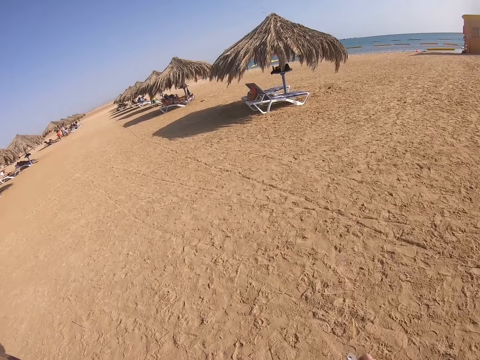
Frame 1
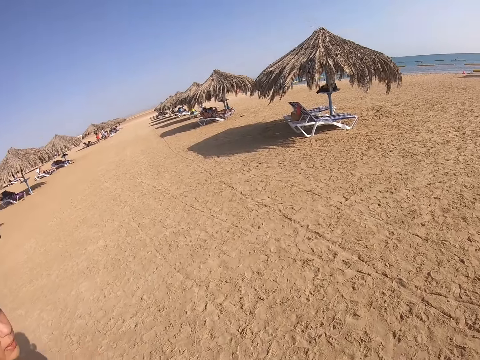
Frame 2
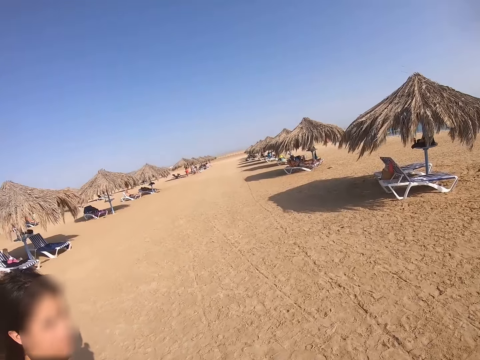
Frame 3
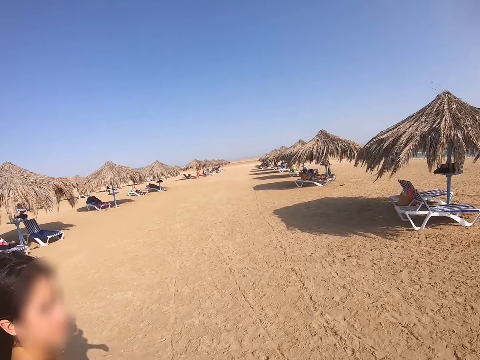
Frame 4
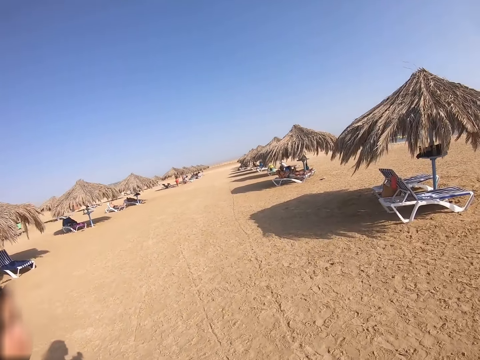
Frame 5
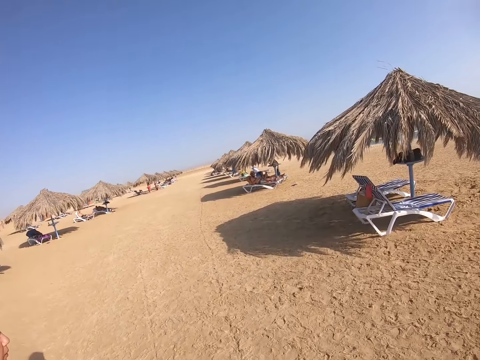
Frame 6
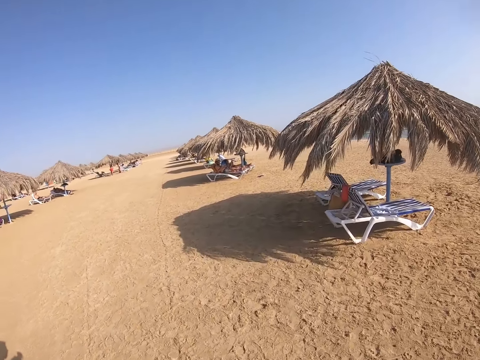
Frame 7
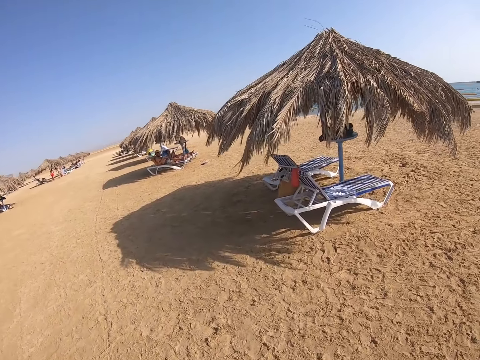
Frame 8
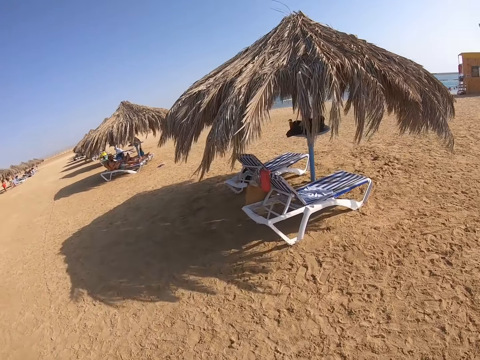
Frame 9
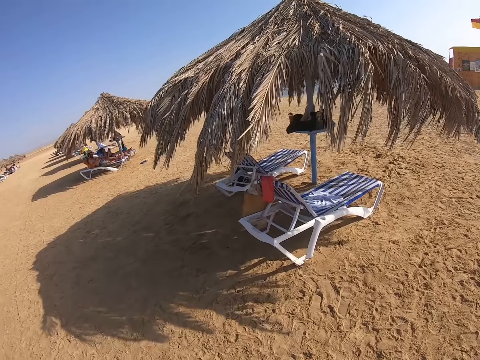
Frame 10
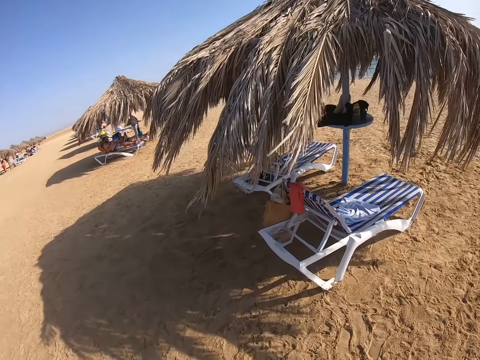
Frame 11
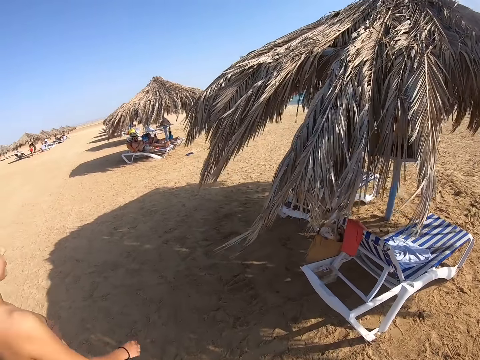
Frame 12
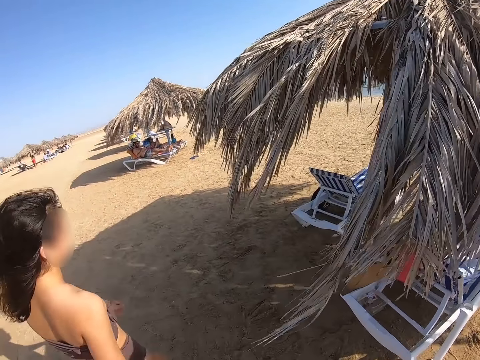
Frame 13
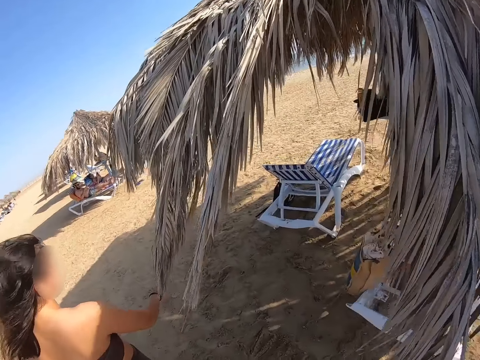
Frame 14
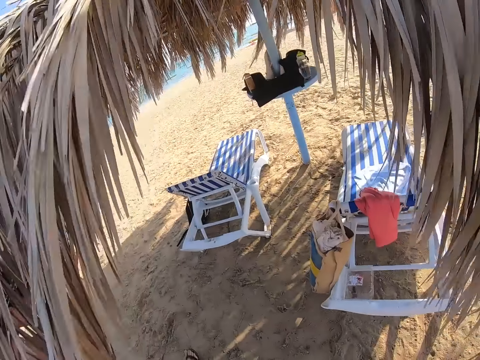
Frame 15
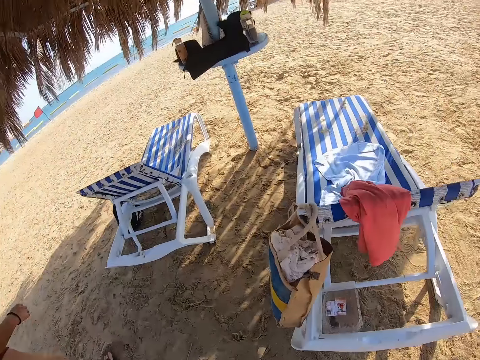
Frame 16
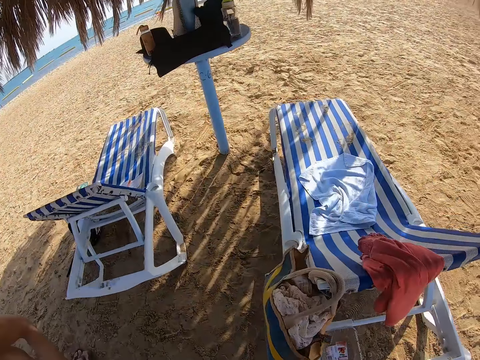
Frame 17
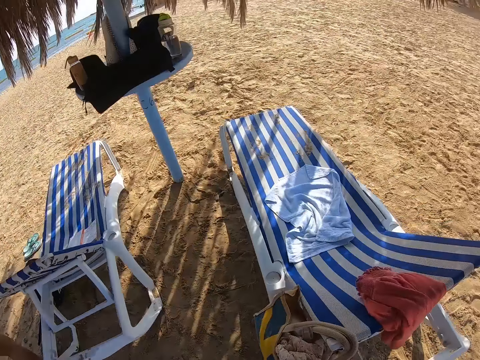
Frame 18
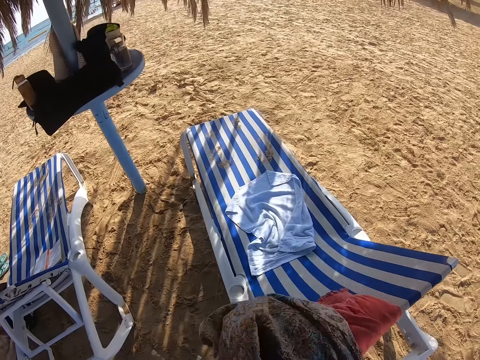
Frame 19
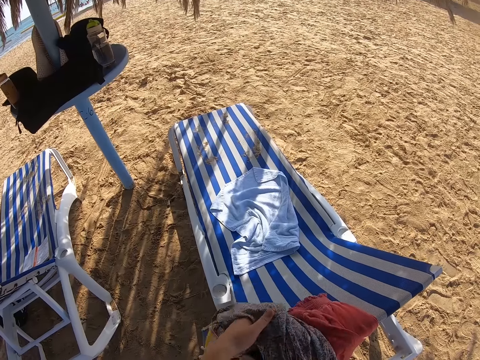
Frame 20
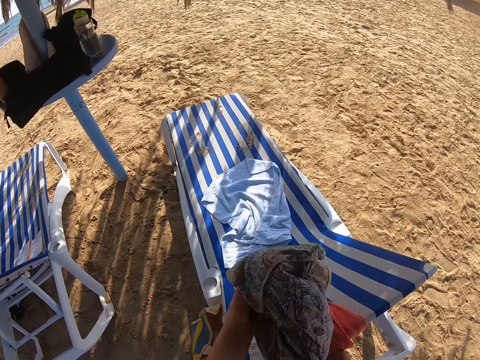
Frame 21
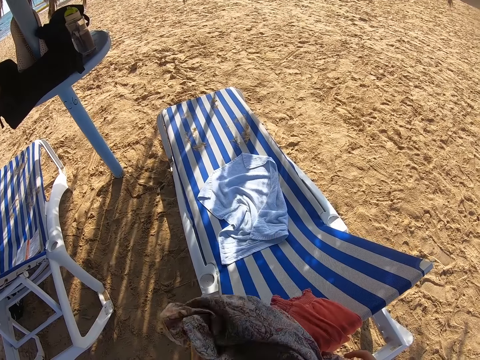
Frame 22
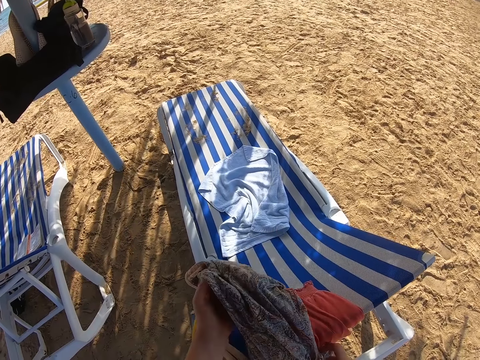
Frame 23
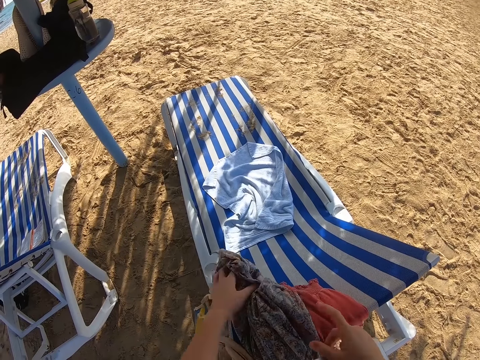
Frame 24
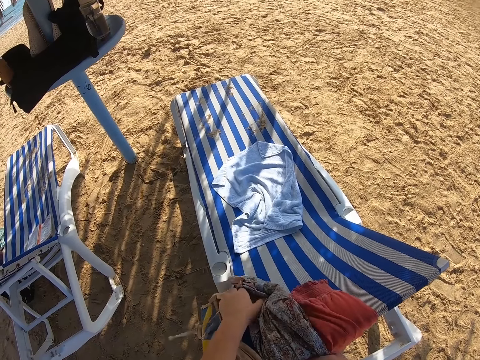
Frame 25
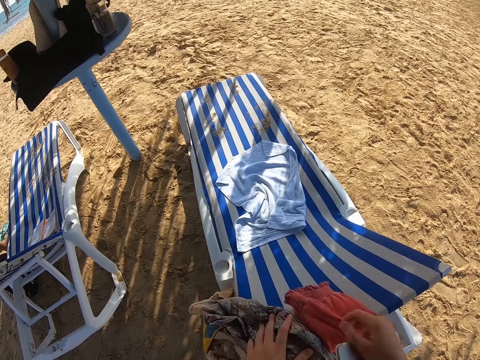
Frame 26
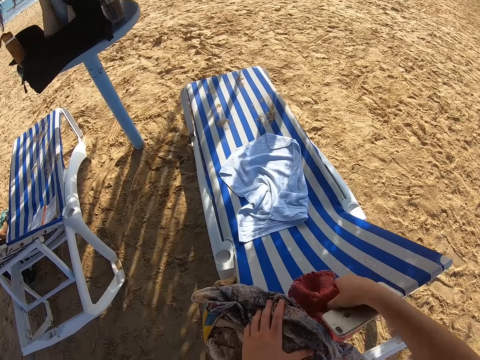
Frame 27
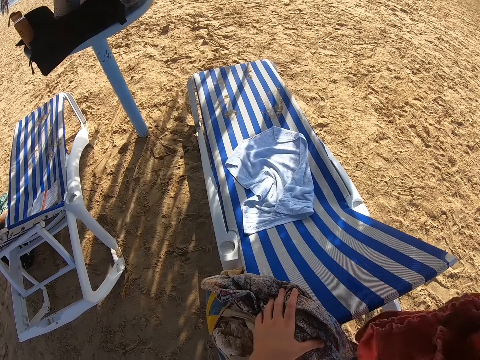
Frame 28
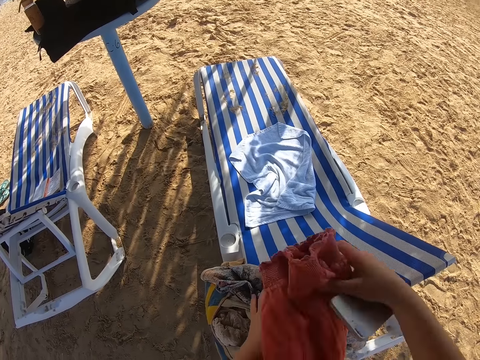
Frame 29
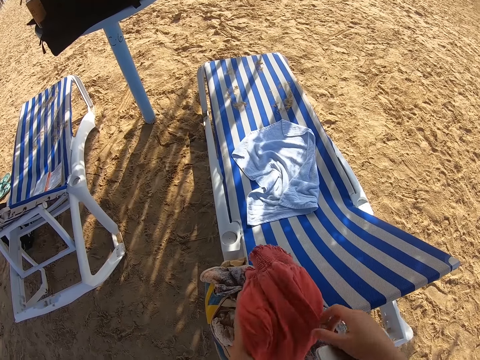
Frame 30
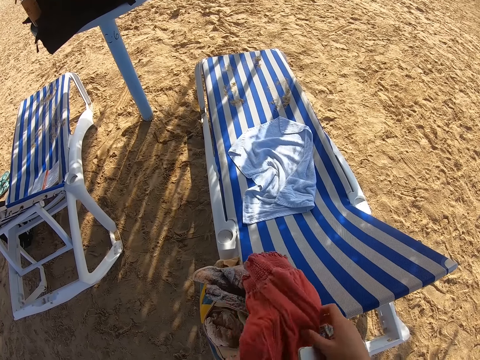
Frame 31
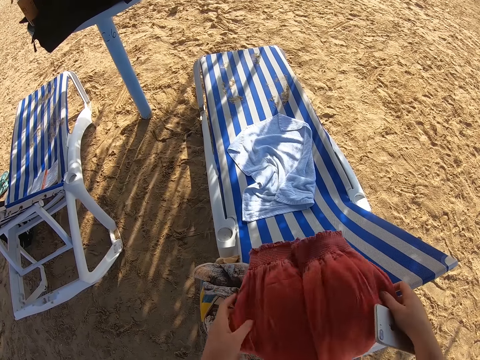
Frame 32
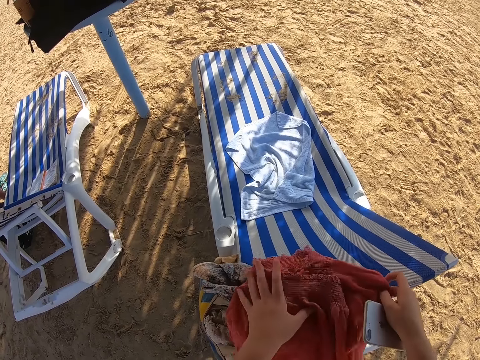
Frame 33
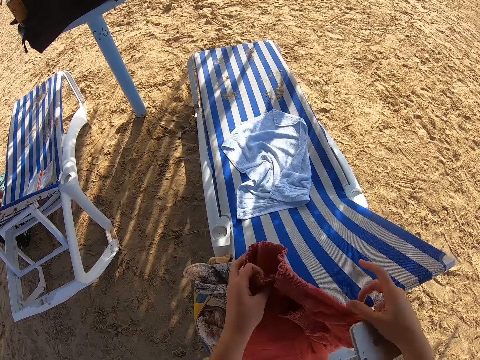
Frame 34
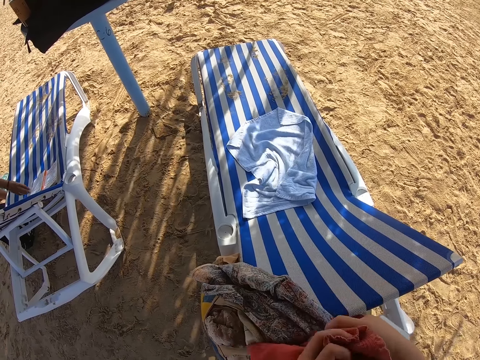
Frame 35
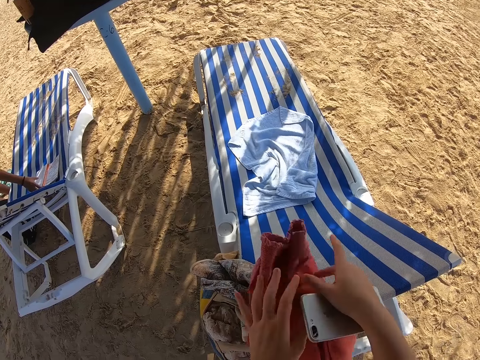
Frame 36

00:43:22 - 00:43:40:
The lady walks around the beach. She walks around the beach again. The camera wearer puts down the cloth or shawl on the beach seat. They pick up shorts on the beach seat. They place back the shorts on the shawl on the beach seat.

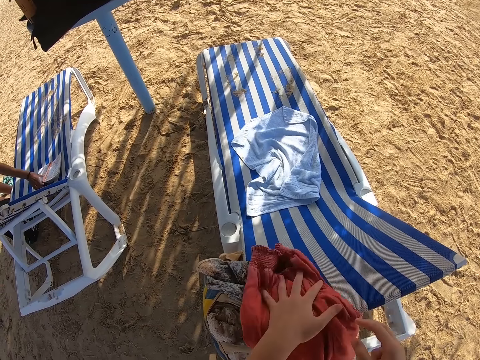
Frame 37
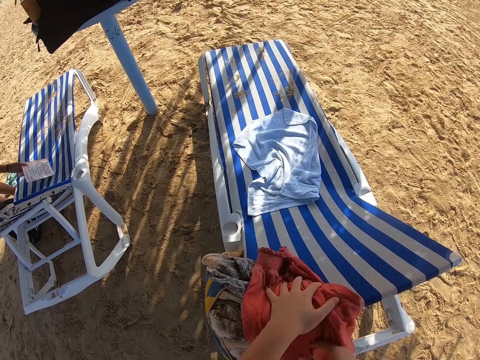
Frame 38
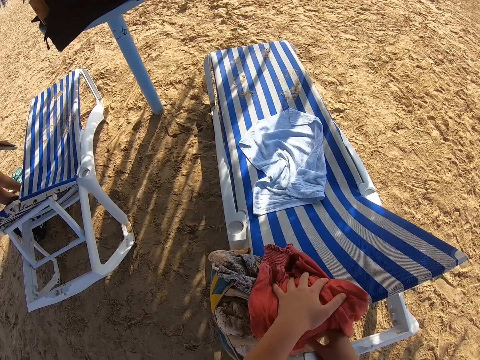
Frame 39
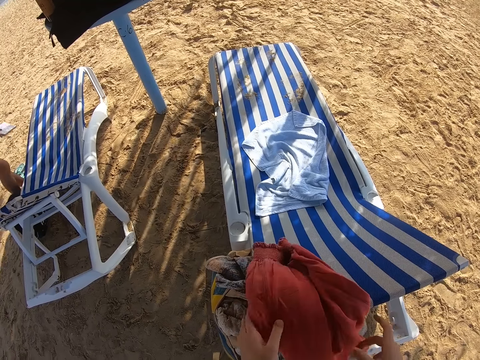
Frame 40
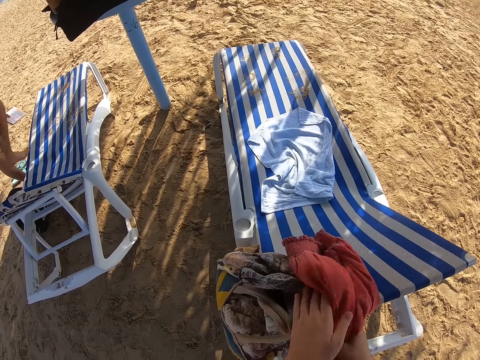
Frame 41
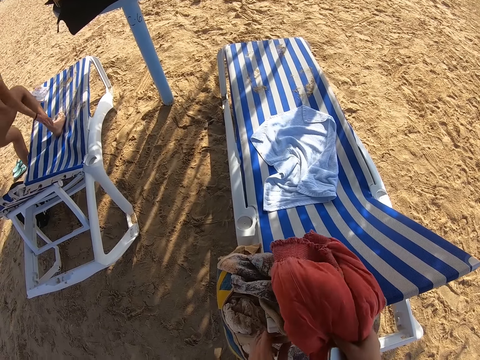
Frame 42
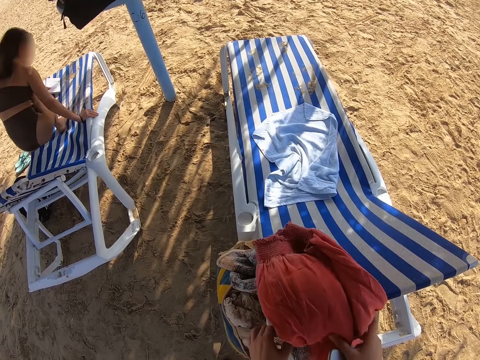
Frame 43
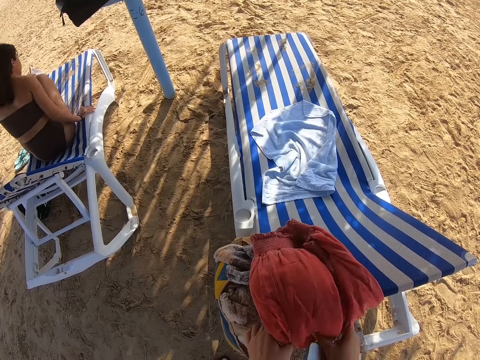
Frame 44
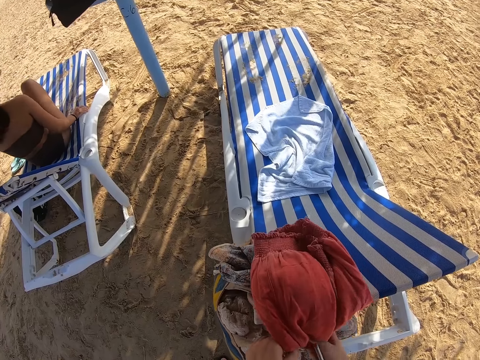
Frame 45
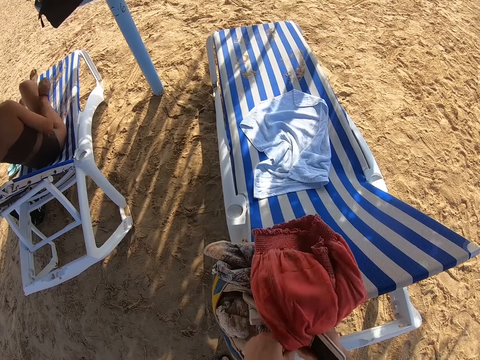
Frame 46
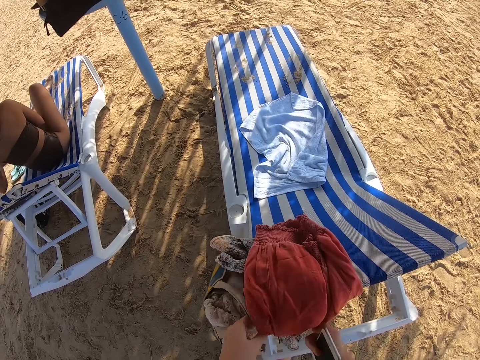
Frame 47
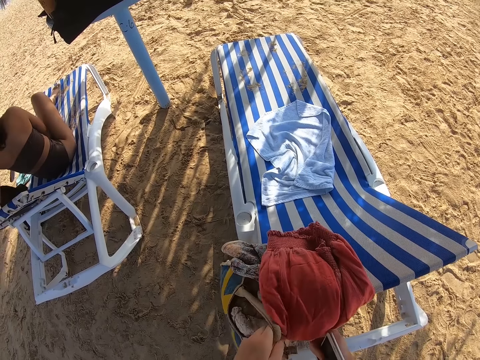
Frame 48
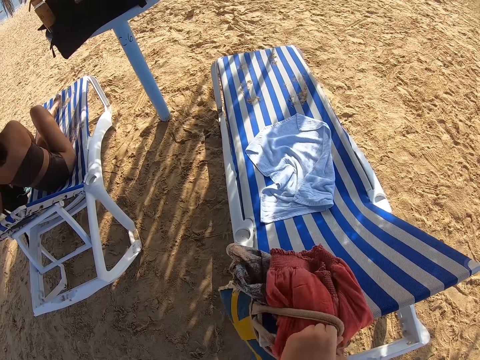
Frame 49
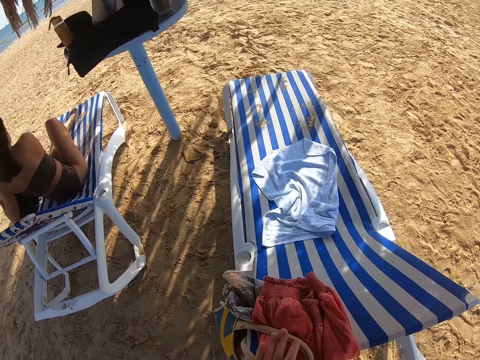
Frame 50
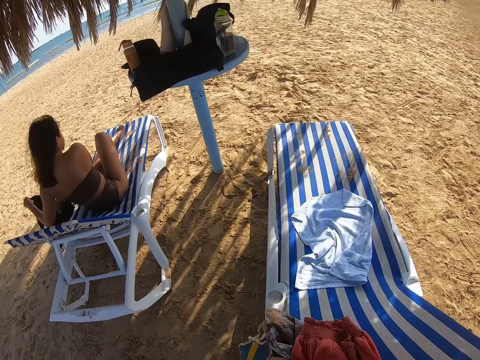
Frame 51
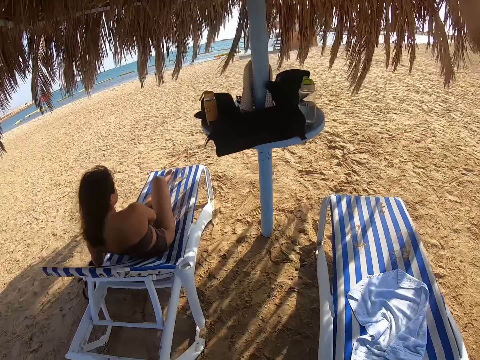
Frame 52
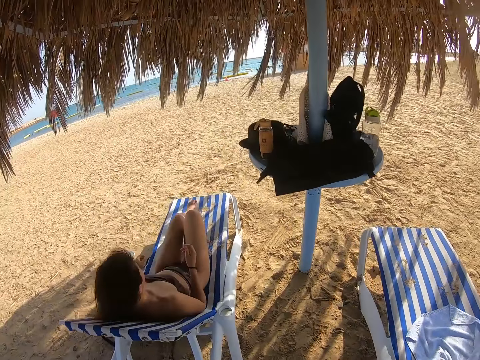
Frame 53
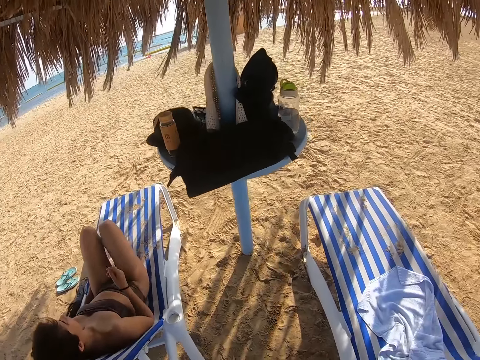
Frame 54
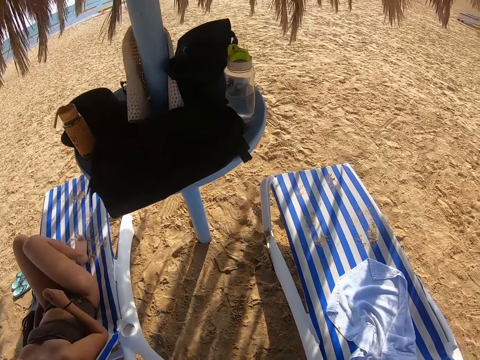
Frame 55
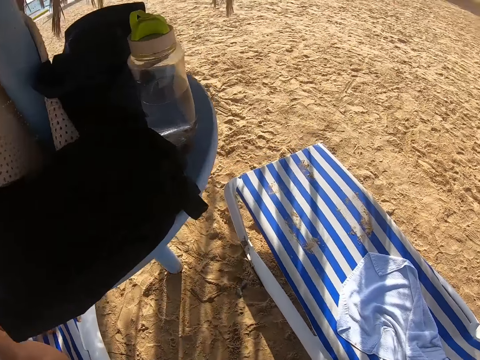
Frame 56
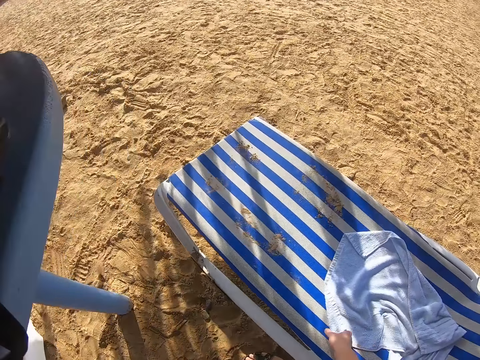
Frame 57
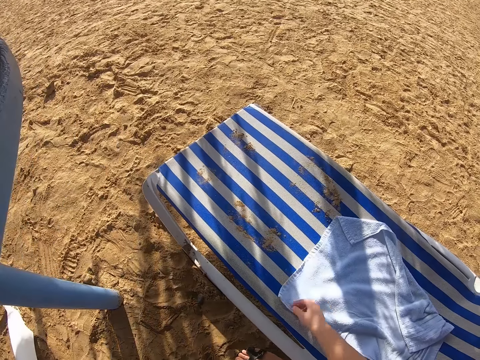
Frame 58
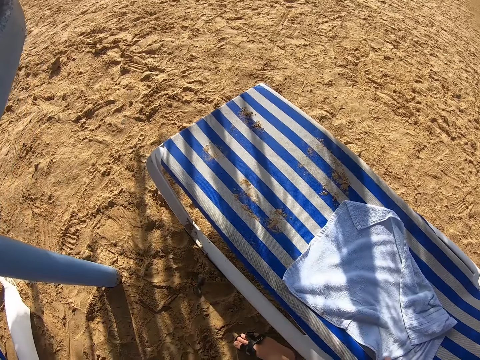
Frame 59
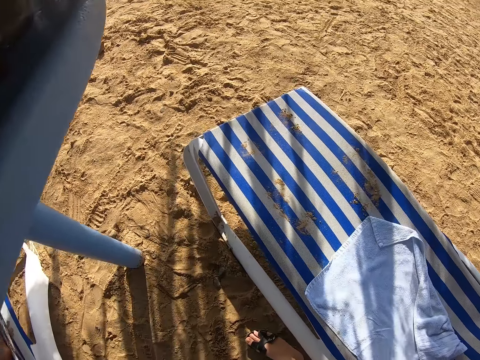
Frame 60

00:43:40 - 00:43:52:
The lady picks up a book from the beach seat. She sits on the beach bed and lies back. The camera wearer places a towel on the beach bed.
